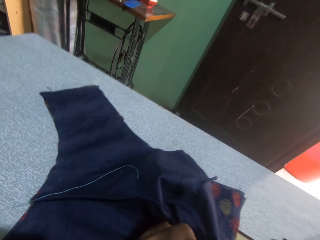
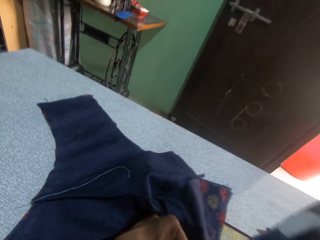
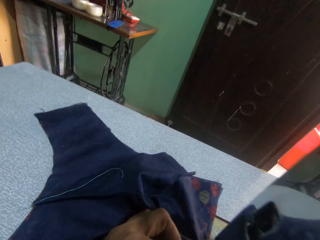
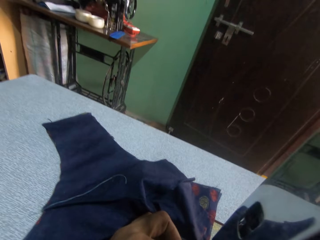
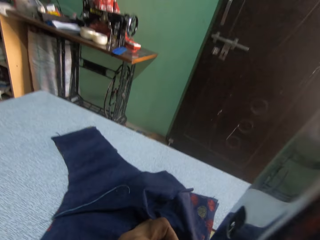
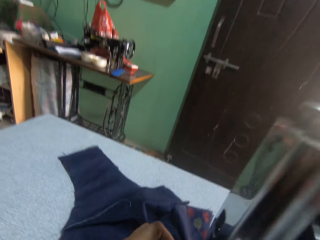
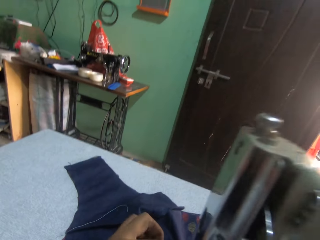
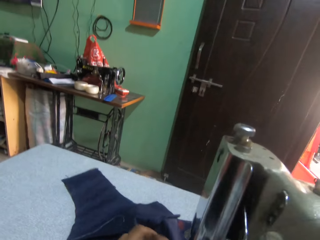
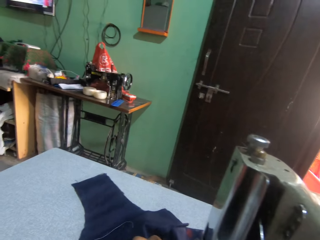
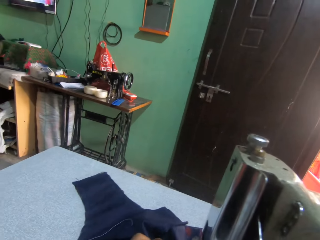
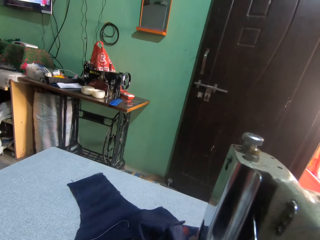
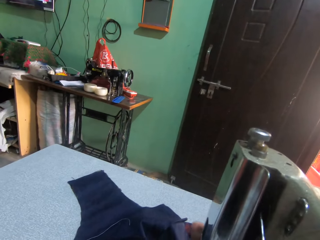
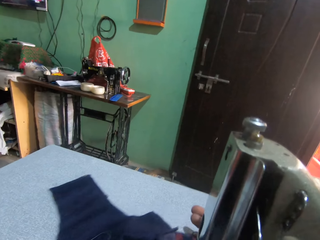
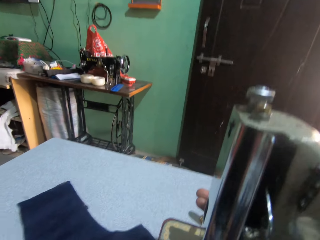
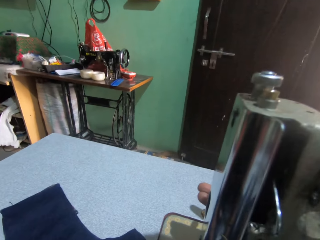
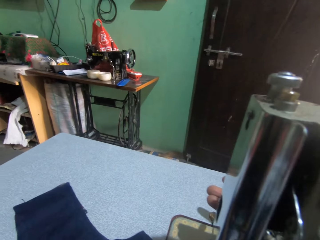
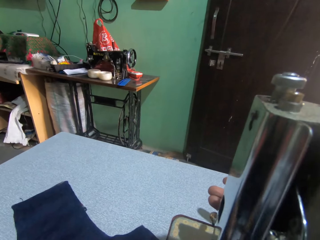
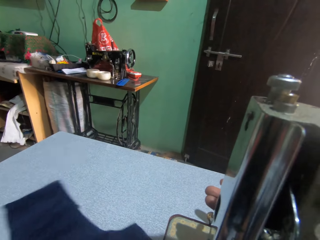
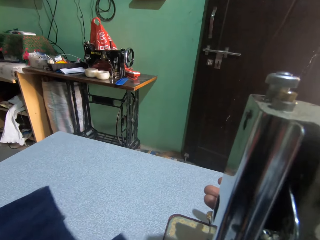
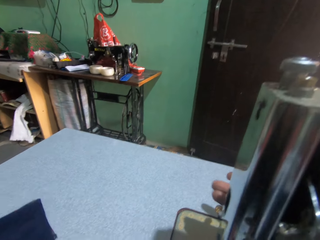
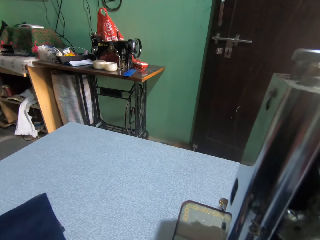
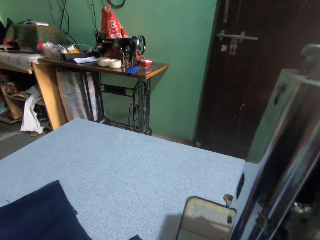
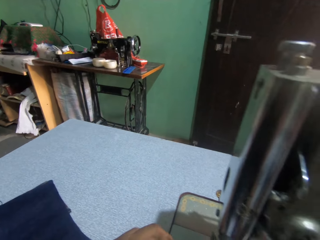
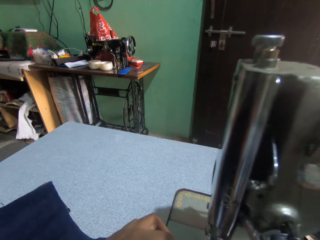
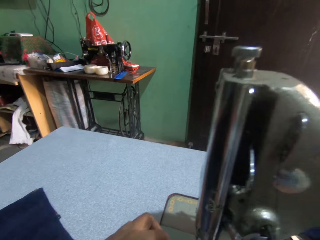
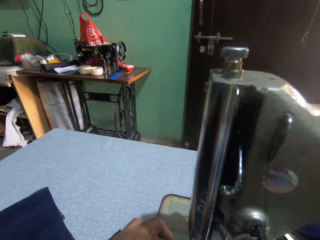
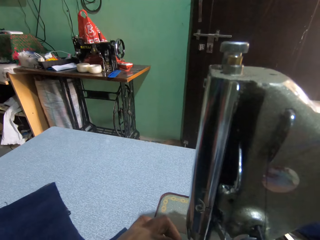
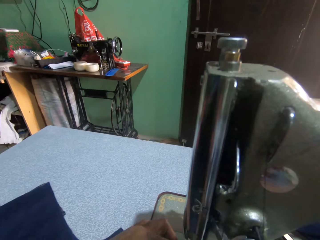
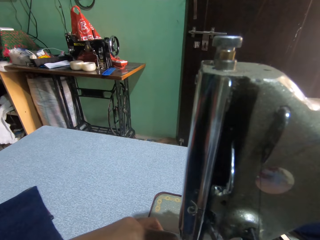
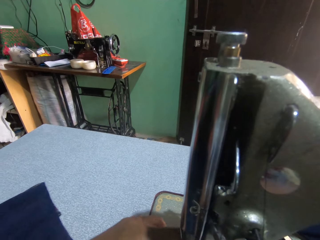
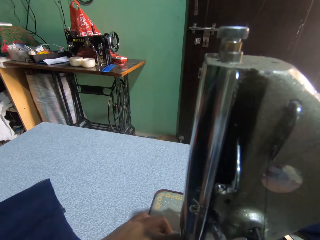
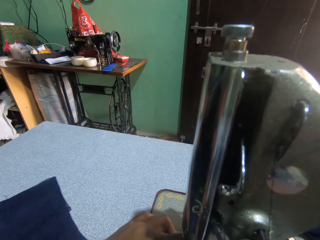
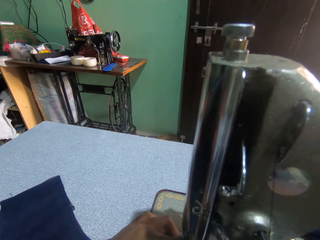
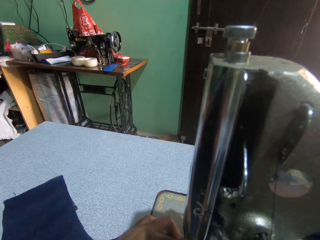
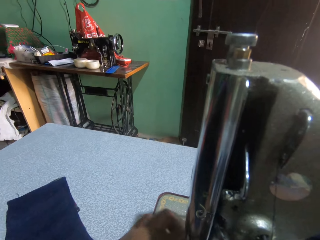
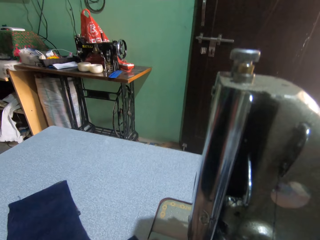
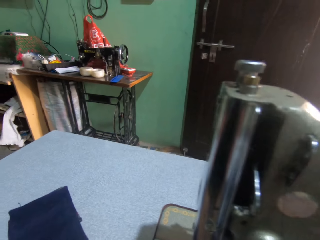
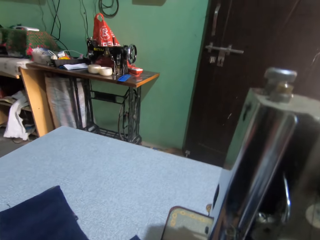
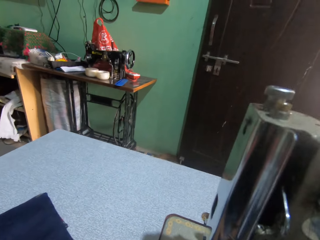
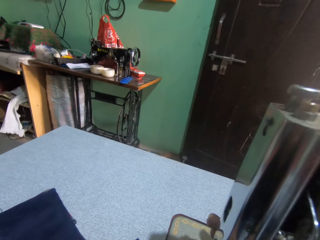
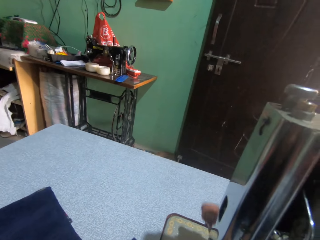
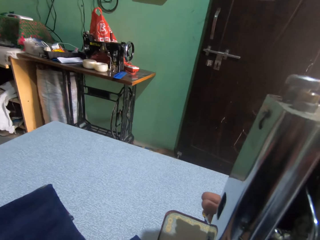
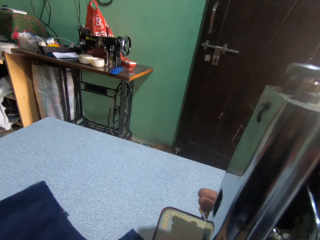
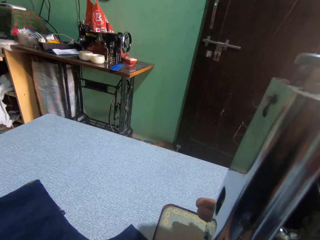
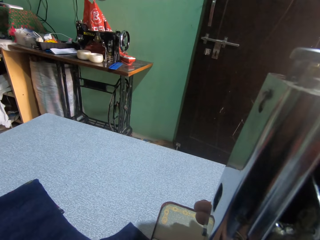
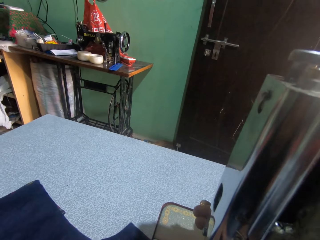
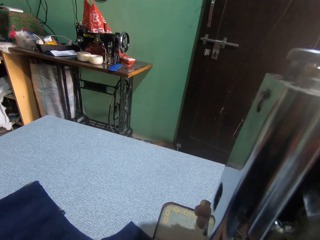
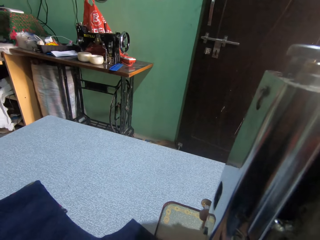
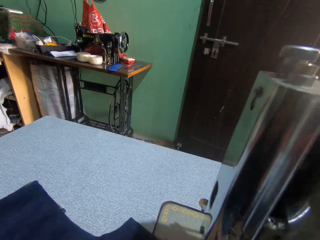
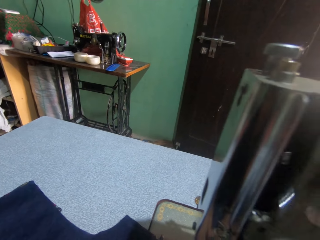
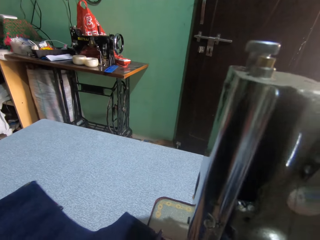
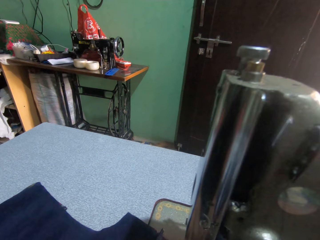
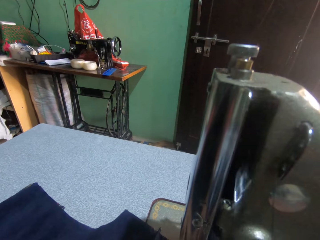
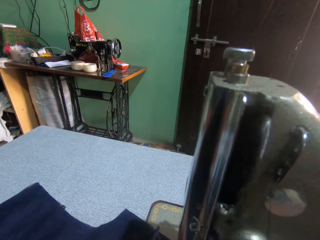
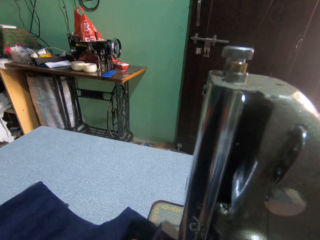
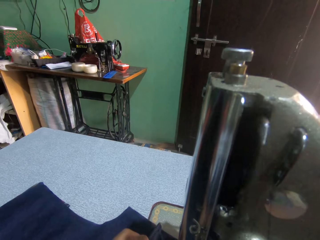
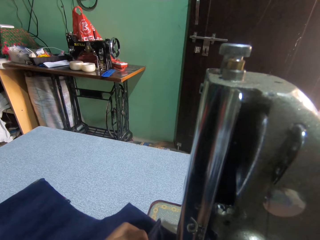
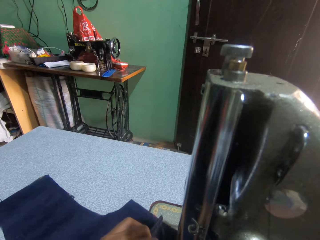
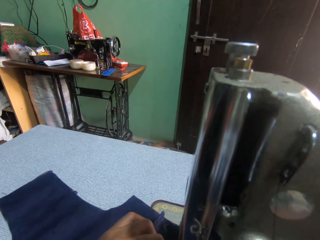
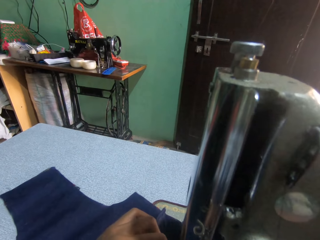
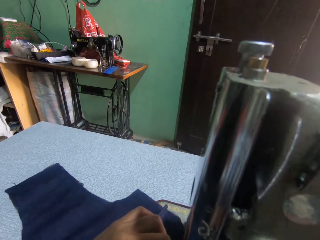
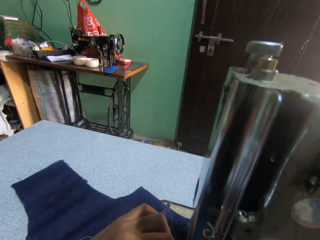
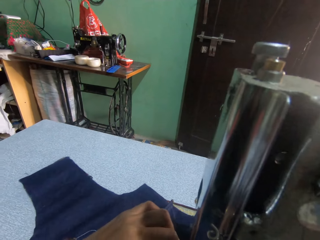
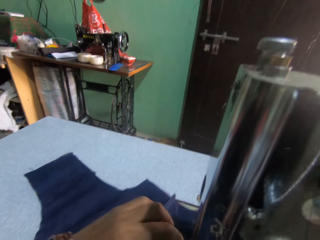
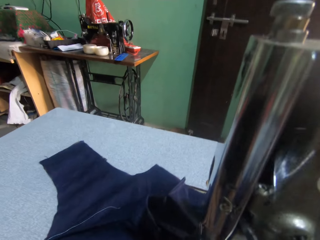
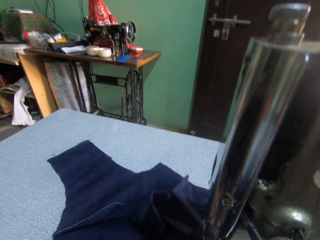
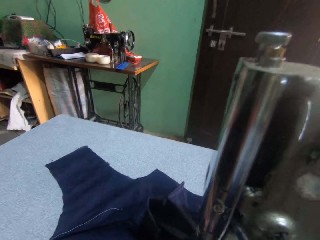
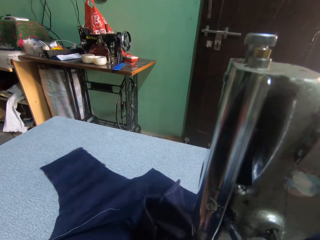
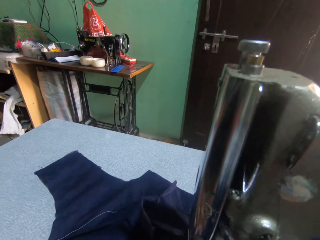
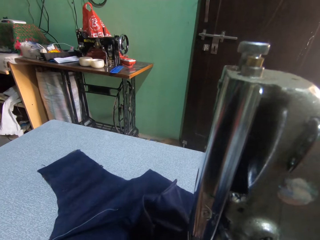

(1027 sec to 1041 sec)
The camera wearer moves a cloth on a sewing machine. They turn something on the sewing machine. They adjust the cloth on the sewing machine. They turn something on the sewing machine. They sew the cloth on the sewing machine.

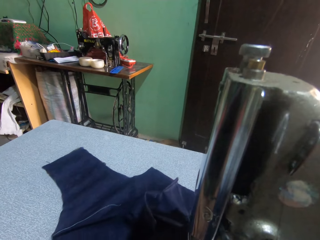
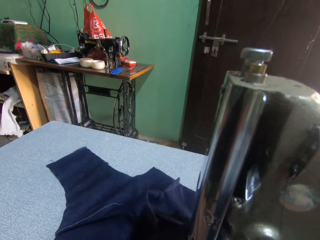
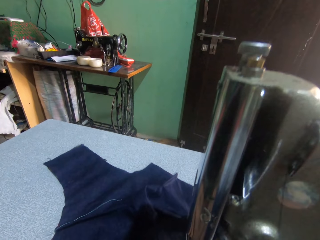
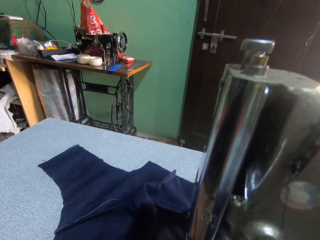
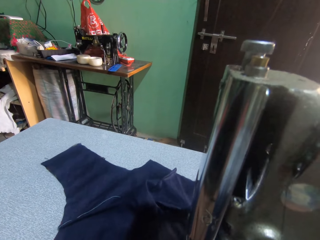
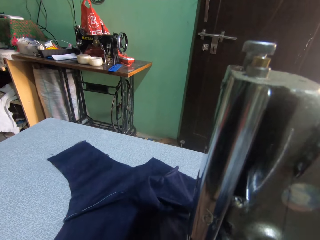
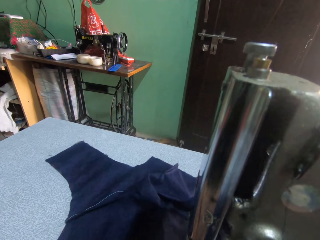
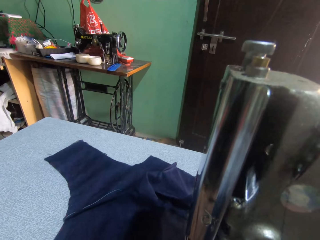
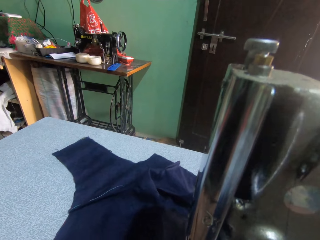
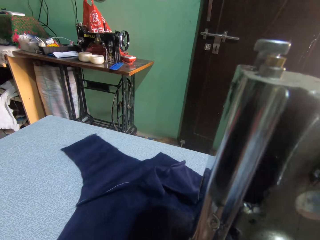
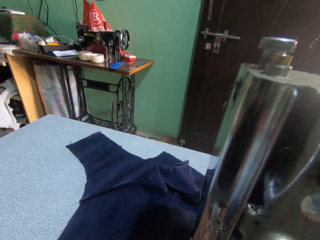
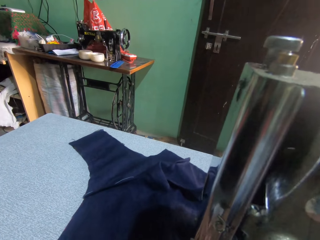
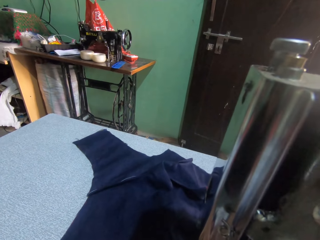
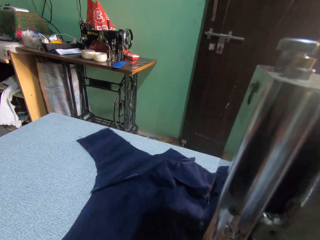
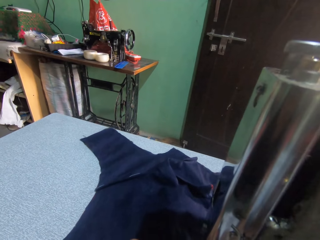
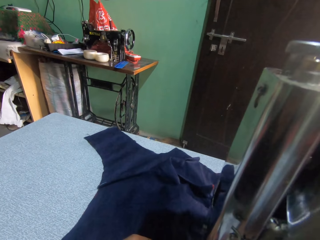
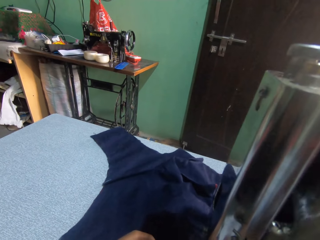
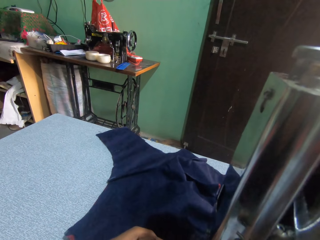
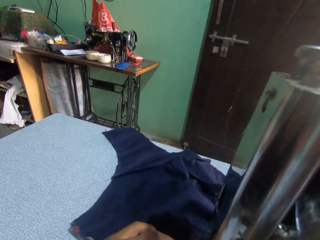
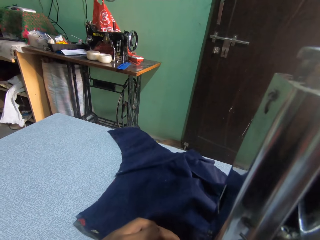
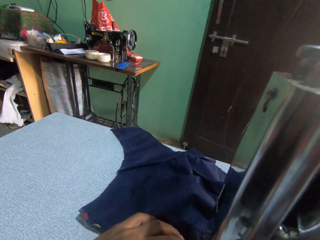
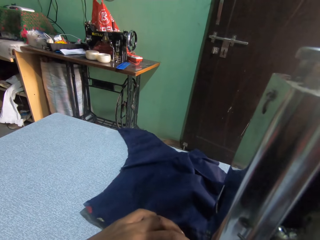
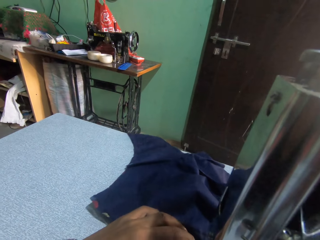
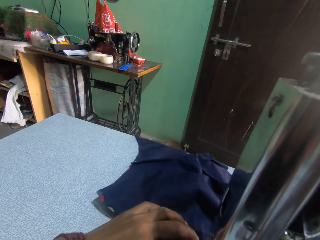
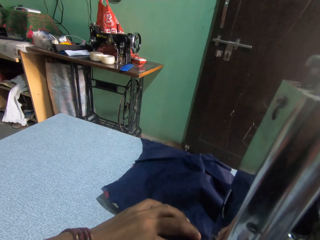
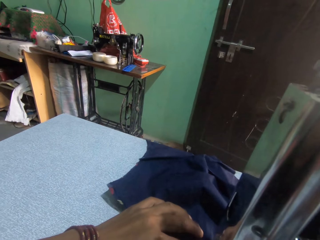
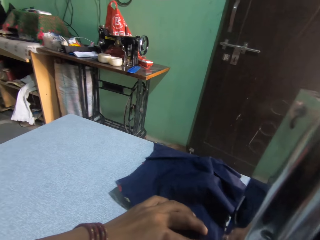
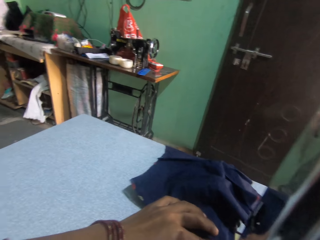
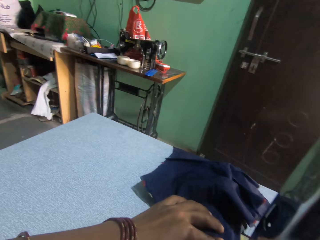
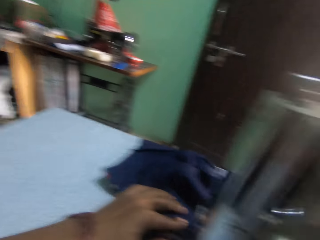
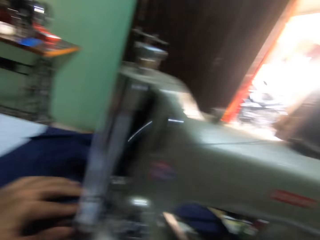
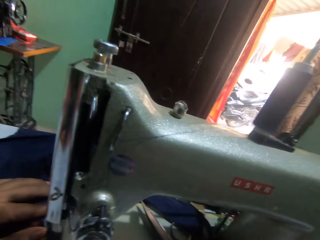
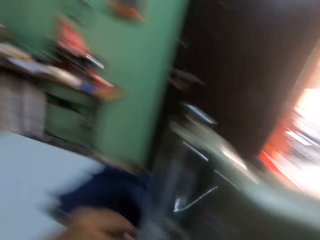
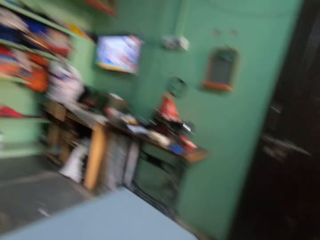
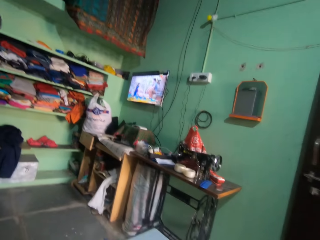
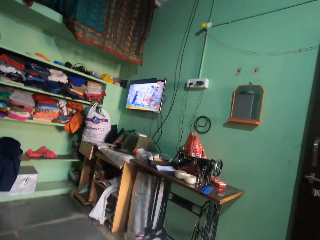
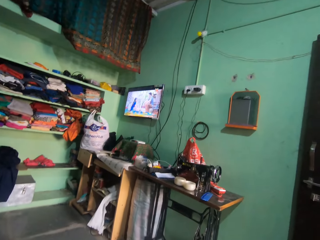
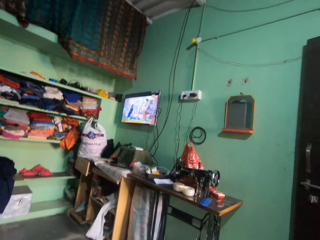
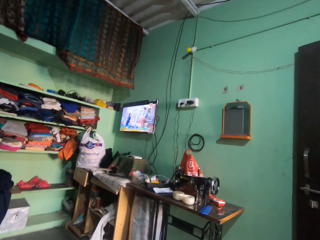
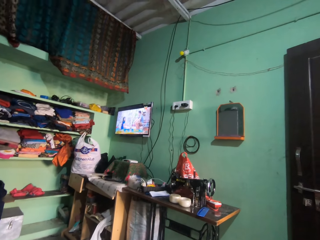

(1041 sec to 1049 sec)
The camera wearer looks around.
